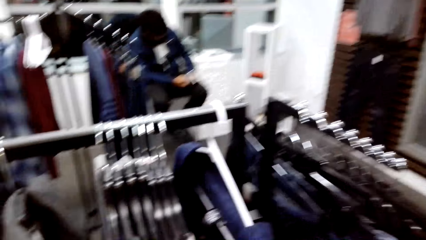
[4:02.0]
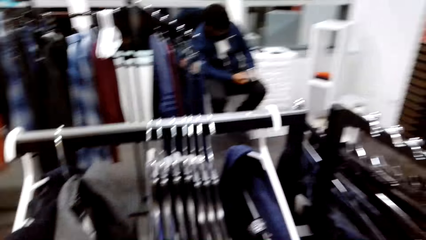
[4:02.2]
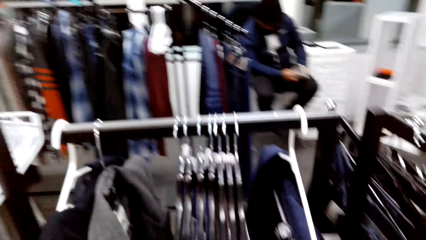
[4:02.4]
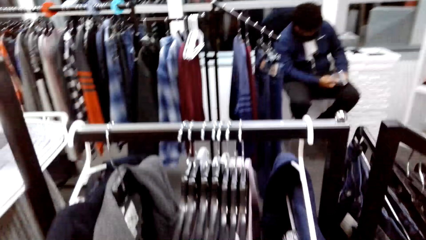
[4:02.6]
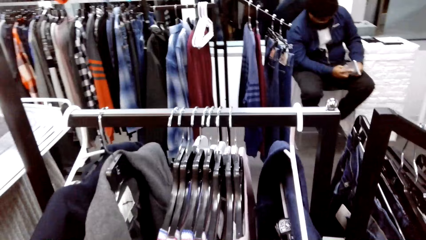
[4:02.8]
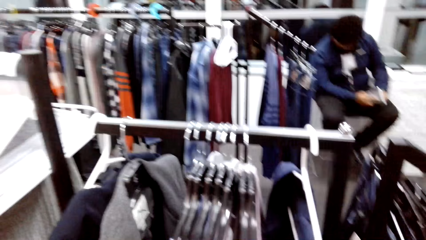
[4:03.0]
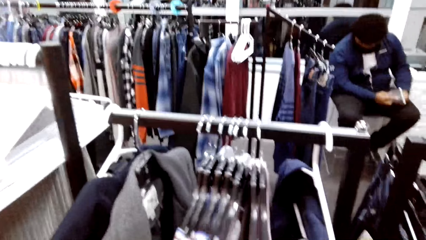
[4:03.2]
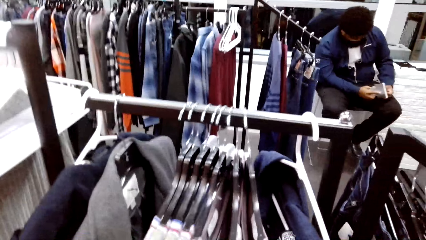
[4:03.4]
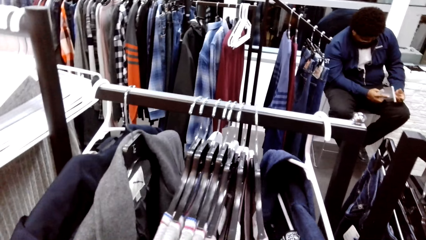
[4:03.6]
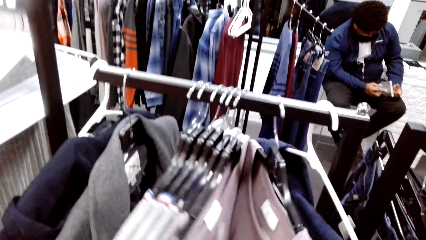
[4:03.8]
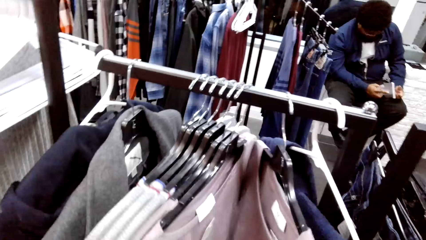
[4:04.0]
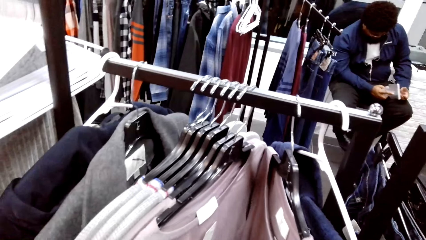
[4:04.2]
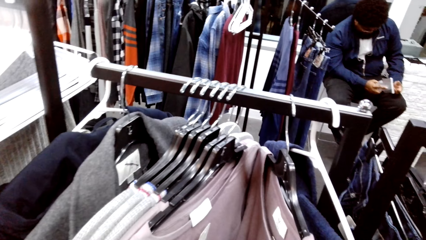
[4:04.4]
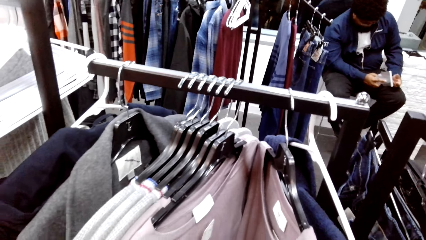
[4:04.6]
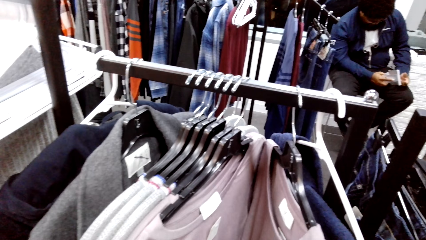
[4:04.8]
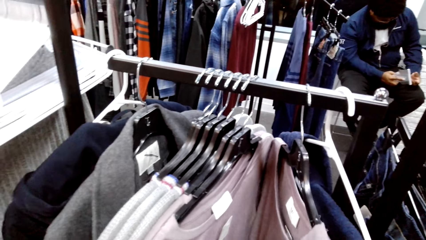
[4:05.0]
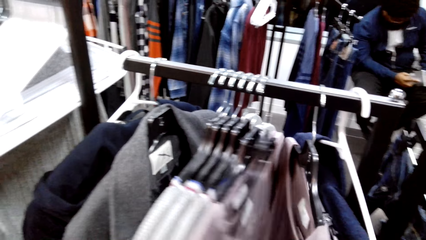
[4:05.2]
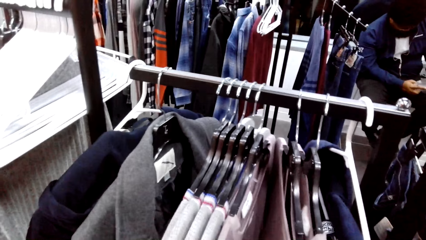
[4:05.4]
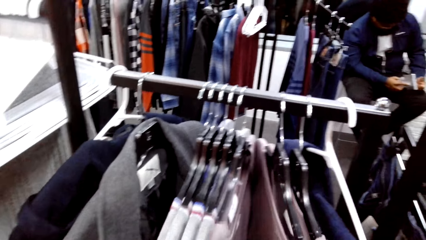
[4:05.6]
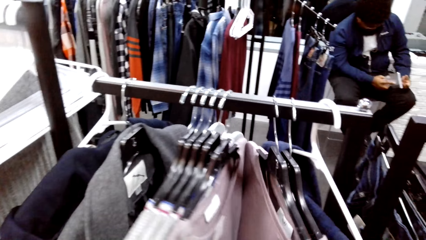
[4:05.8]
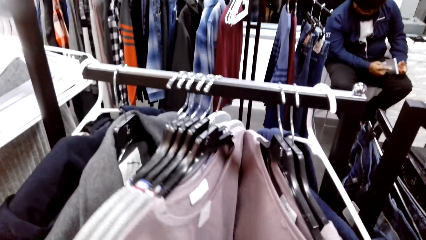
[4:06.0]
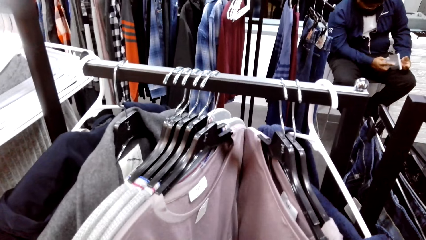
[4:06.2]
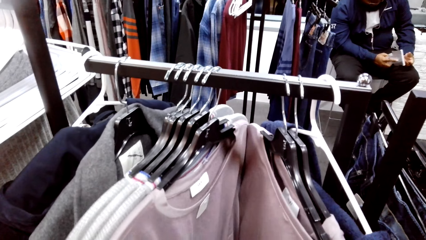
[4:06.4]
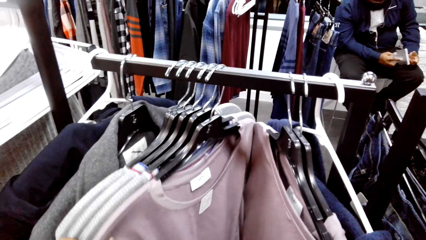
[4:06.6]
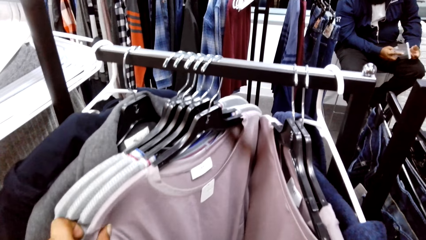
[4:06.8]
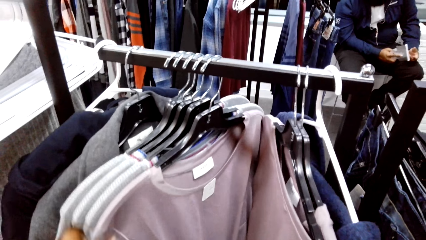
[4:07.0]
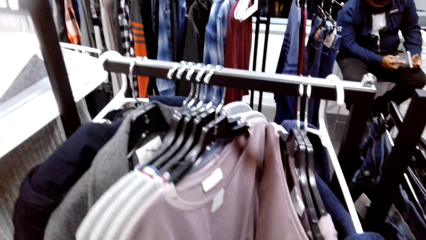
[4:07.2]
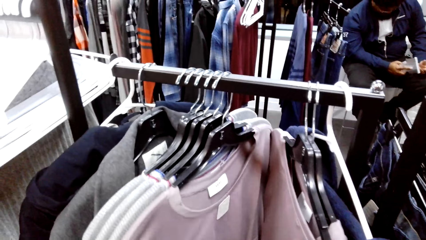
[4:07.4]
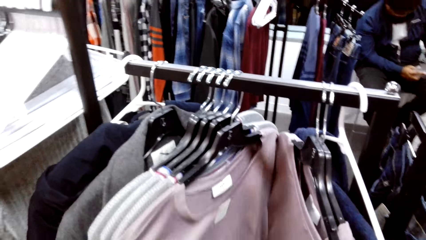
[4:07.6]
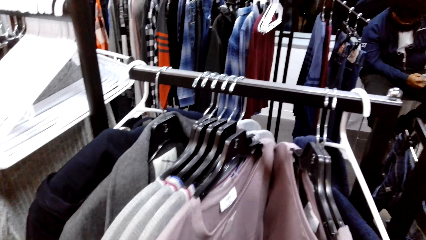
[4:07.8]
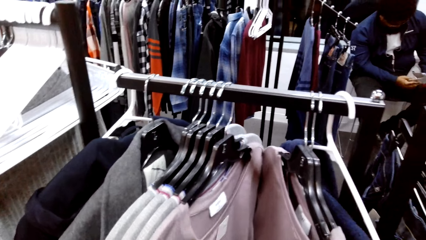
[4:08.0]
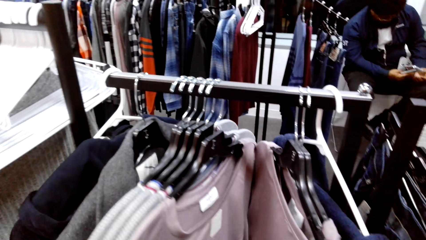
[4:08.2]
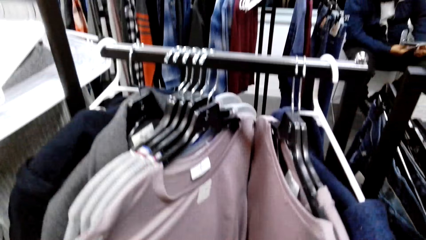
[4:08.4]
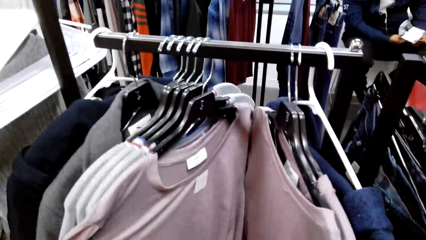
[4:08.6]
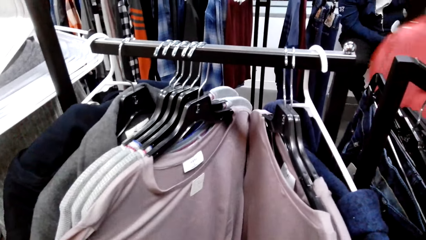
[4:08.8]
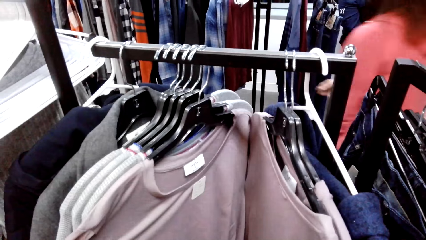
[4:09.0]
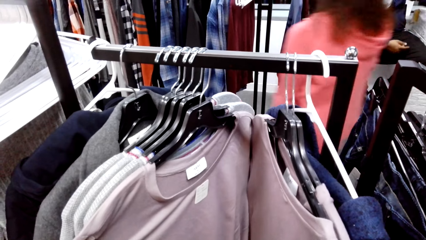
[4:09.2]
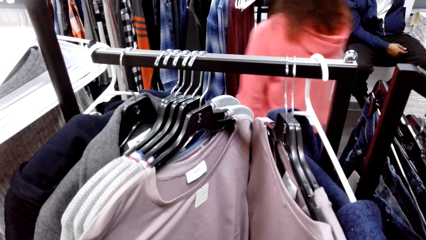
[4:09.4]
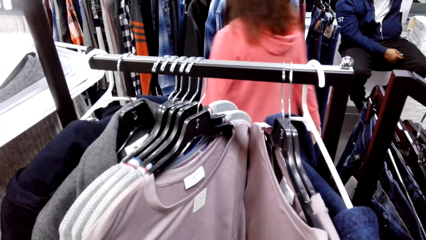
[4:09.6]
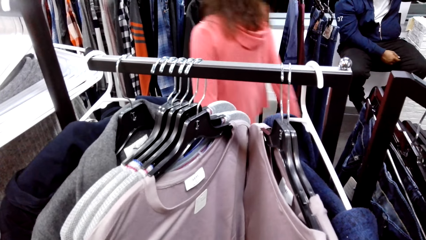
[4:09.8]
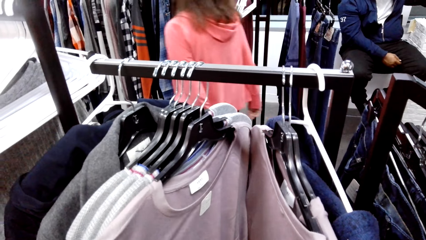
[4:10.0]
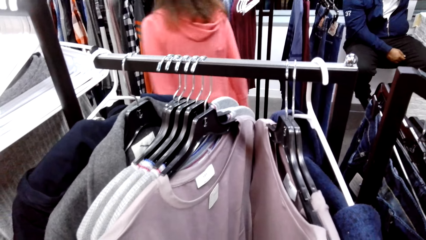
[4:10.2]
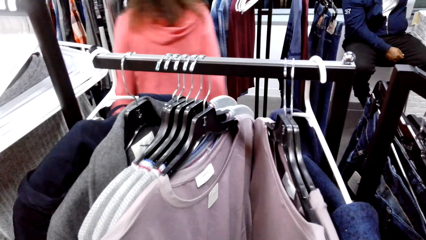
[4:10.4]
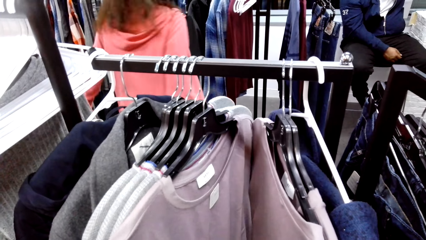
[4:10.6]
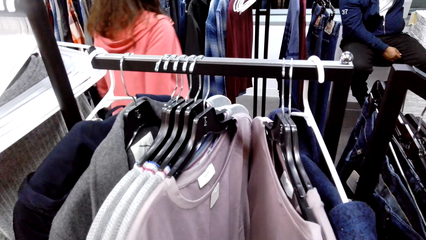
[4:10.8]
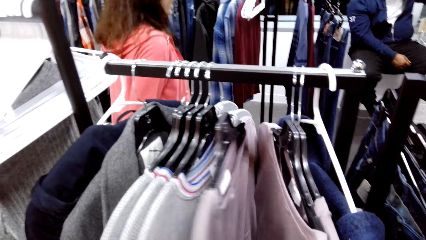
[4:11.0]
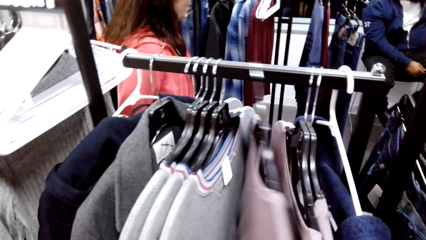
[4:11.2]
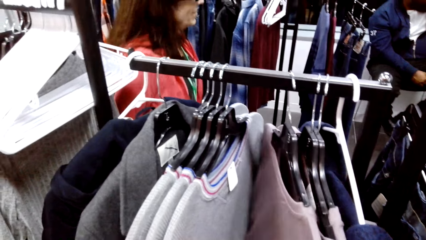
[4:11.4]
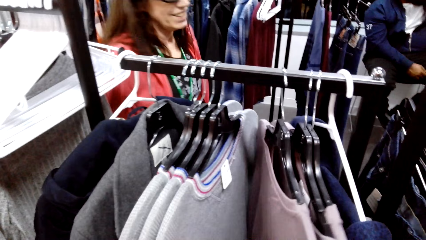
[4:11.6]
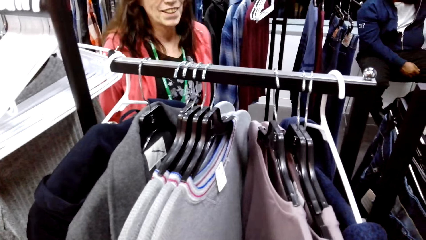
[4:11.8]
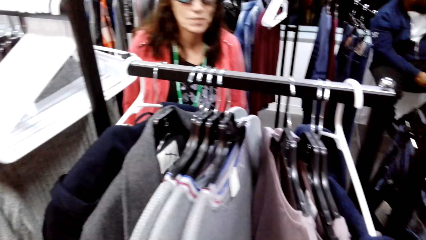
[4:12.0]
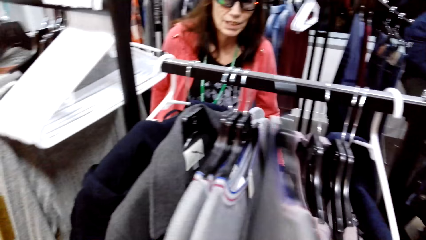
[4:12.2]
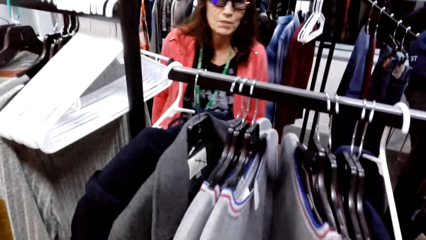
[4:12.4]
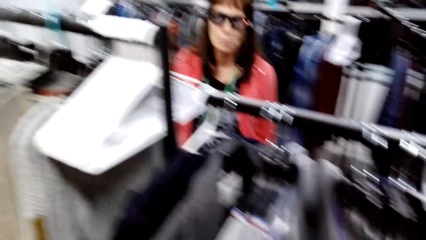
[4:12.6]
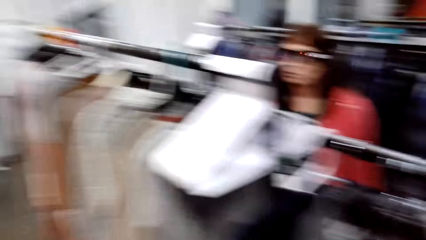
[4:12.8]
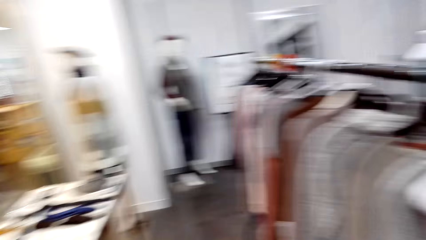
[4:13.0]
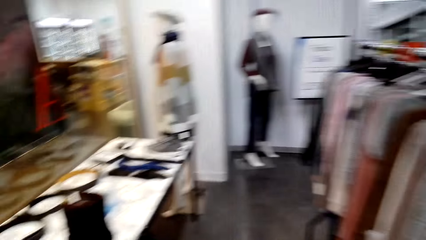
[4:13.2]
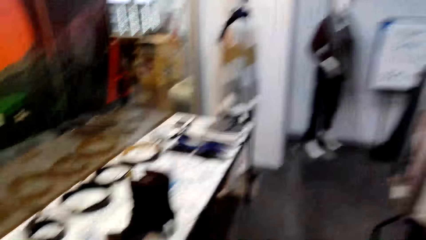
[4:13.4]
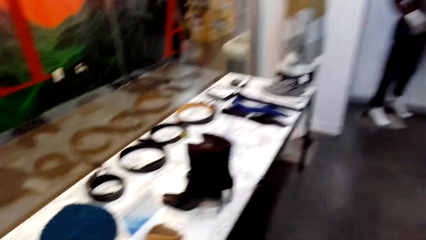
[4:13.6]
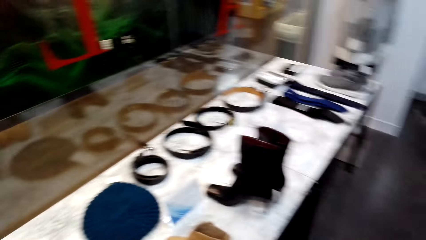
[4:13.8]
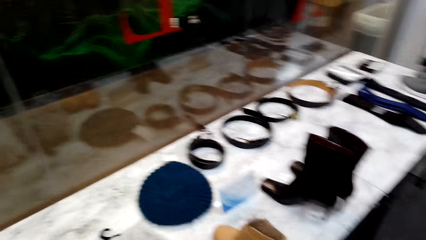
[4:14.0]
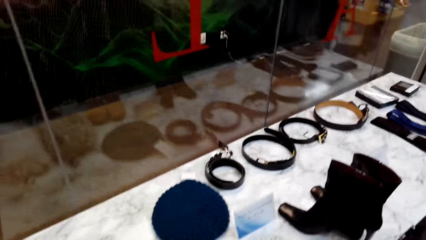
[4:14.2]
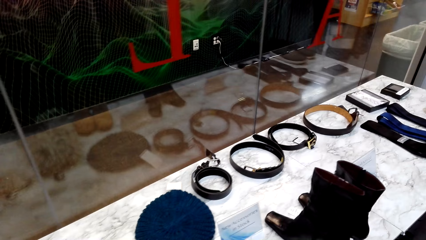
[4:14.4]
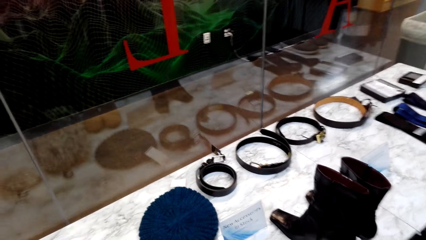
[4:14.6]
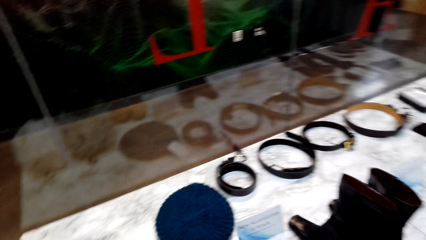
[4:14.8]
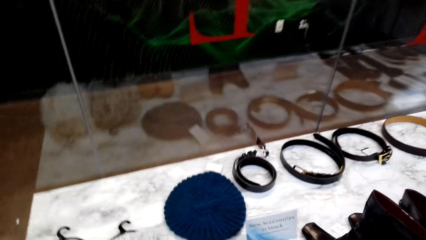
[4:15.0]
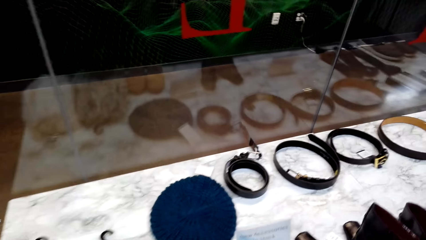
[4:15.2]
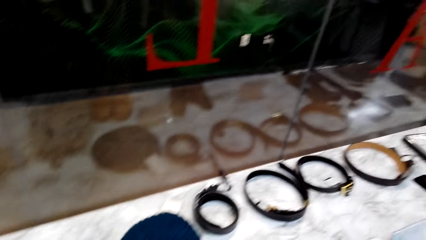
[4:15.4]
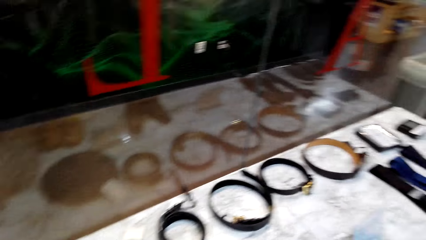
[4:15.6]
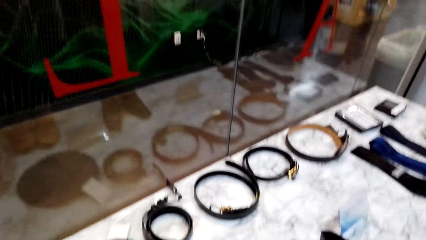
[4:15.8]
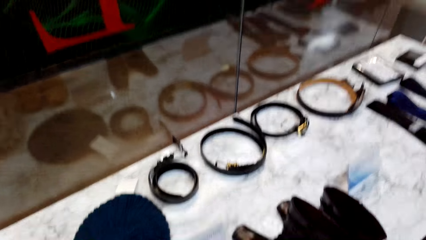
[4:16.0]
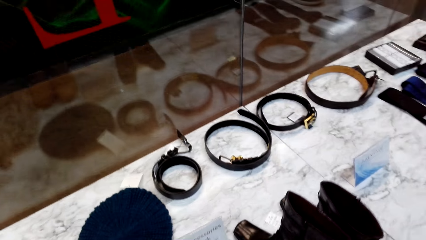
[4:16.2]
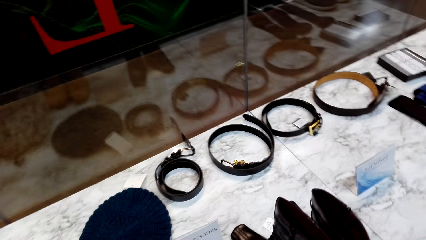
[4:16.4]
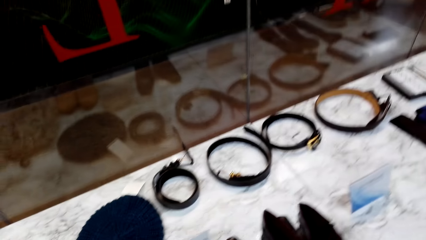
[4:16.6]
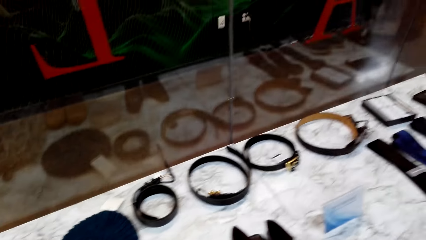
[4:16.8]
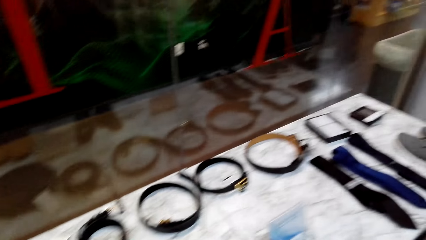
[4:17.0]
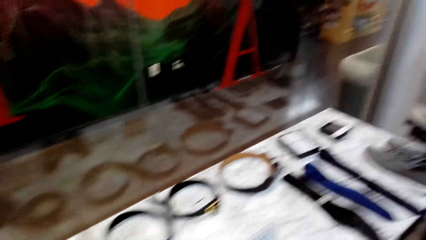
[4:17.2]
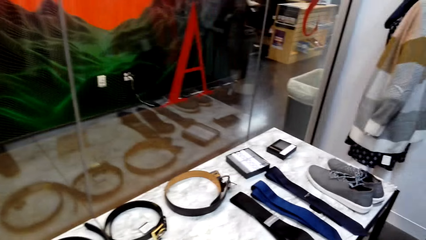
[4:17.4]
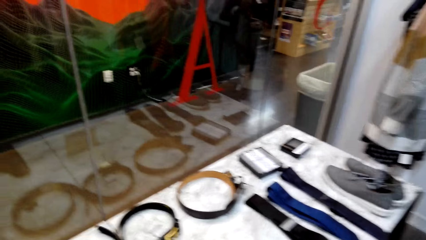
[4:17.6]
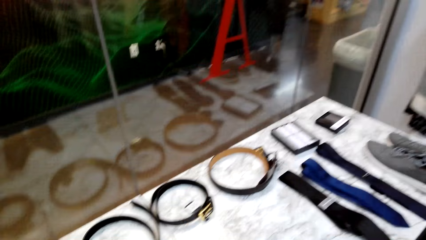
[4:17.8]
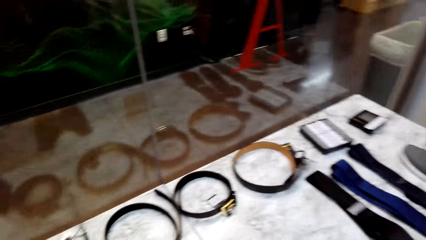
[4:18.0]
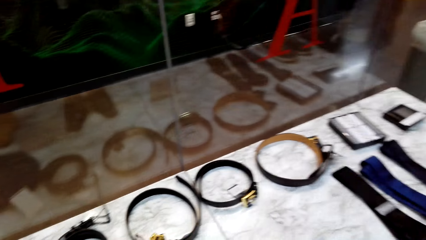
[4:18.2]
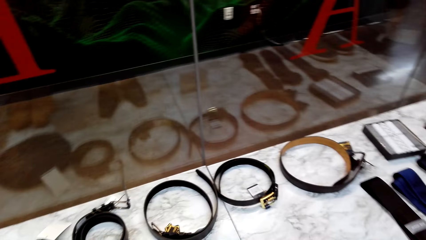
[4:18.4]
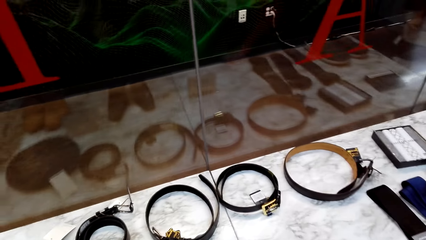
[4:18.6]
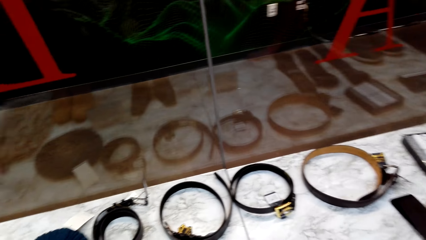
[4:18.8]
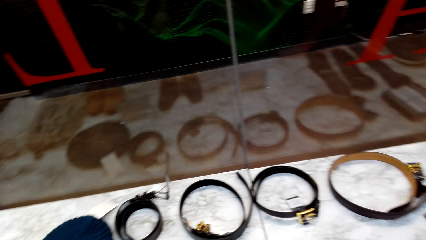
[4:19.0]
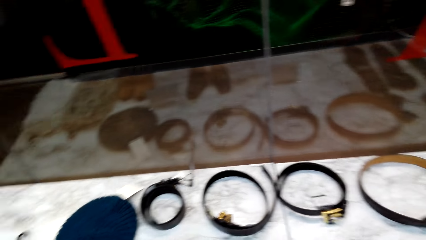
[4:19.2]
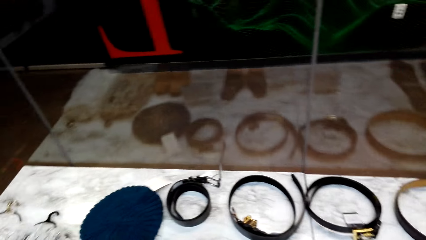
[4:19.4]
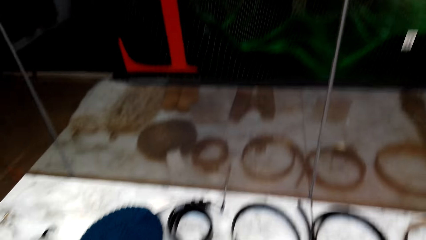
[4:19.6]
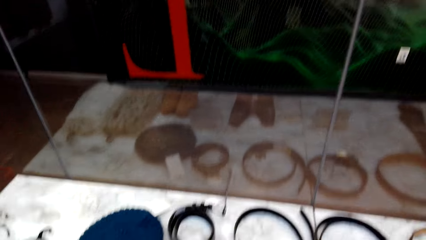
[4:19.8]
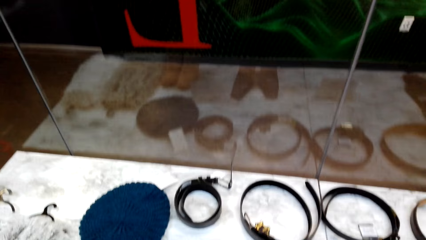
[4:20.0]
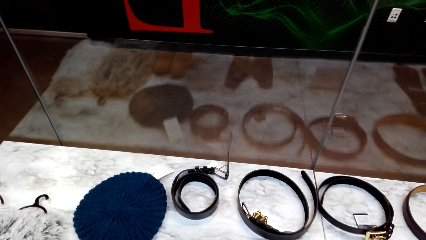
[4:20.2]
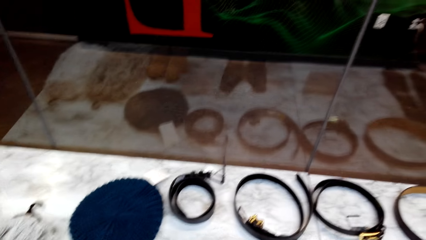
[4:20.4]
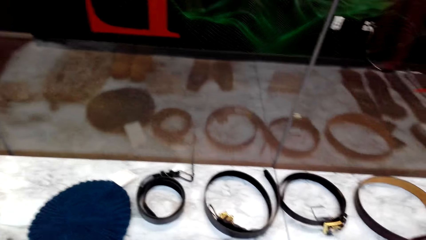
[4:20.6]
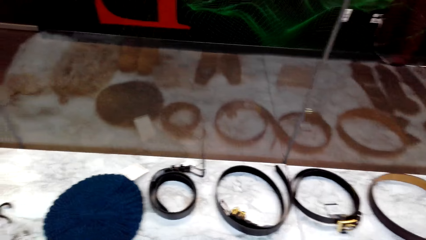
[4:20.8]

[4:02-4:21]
The camera wearer walks around the clothing store. They move clothes. They look on the T-shirt. A woman walks across. The camera wearer dialogues with the woman. They move clothes. The woman talks. The camera wearer walks around the clothing store. They walk to the display. They look at the display. They look around the clothing store.
